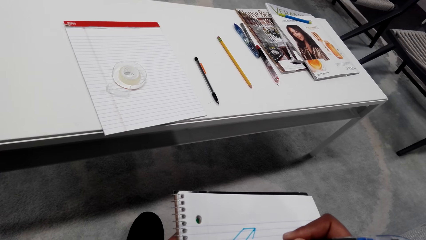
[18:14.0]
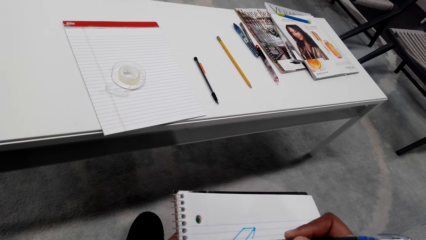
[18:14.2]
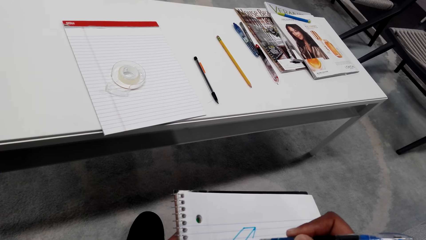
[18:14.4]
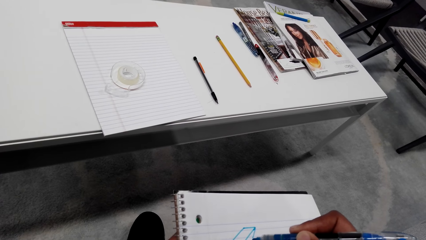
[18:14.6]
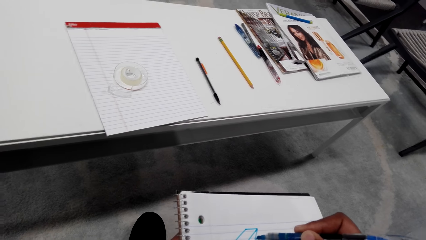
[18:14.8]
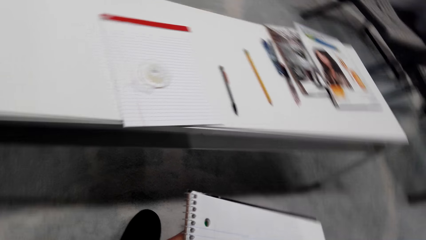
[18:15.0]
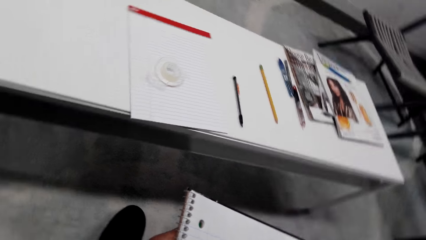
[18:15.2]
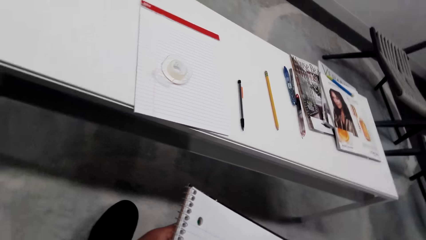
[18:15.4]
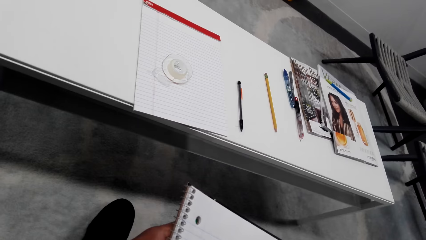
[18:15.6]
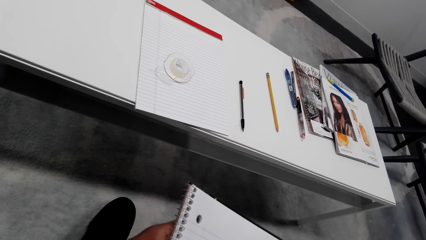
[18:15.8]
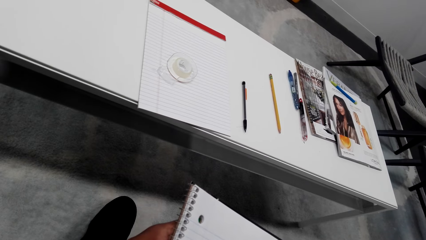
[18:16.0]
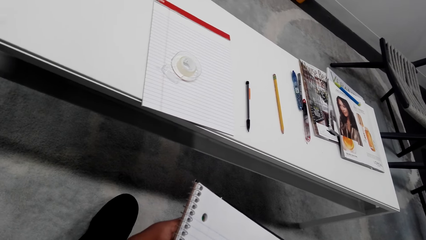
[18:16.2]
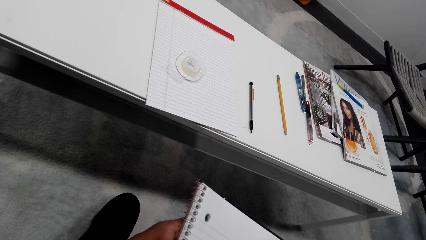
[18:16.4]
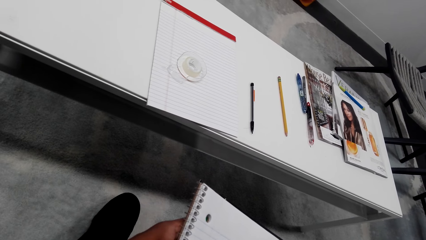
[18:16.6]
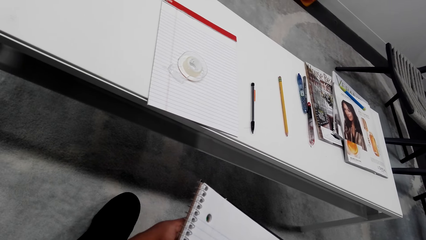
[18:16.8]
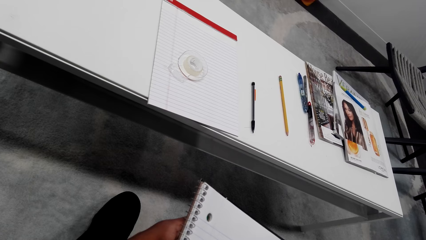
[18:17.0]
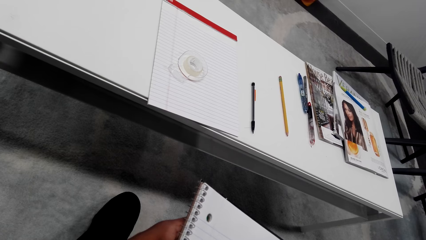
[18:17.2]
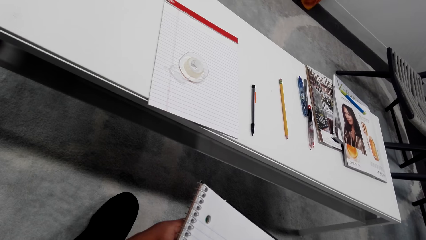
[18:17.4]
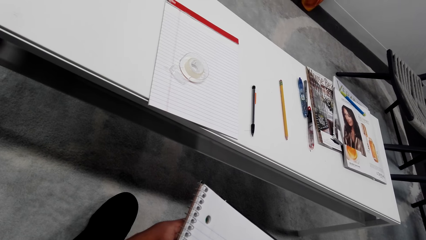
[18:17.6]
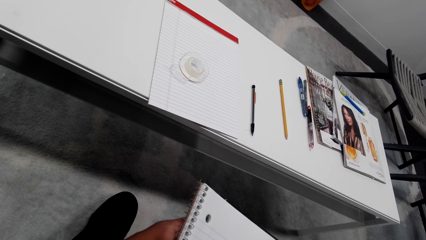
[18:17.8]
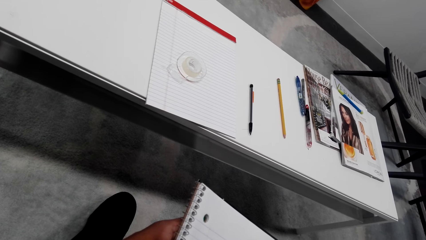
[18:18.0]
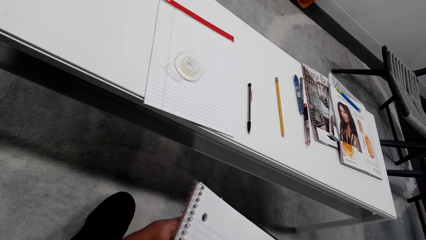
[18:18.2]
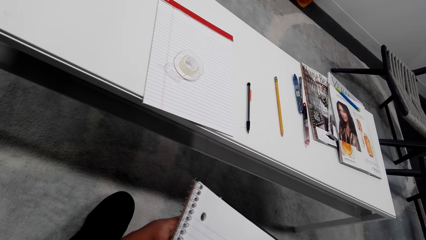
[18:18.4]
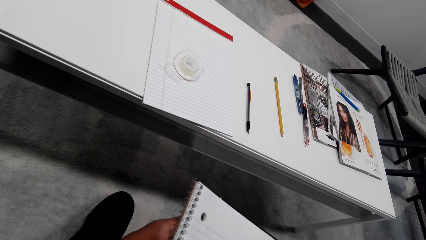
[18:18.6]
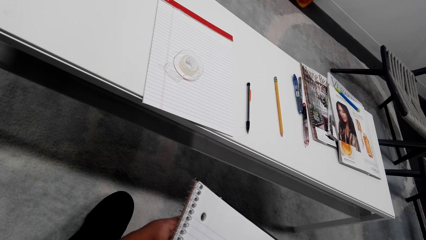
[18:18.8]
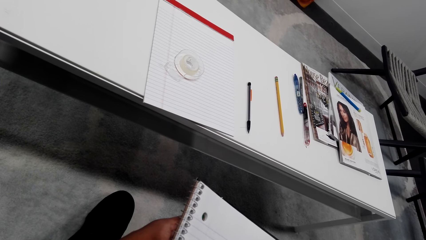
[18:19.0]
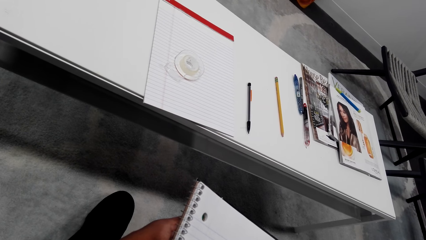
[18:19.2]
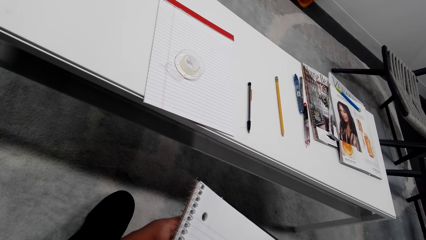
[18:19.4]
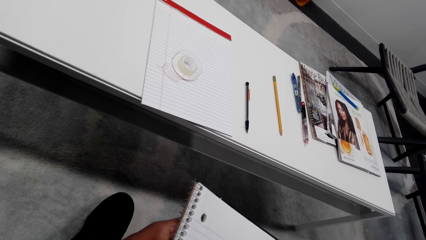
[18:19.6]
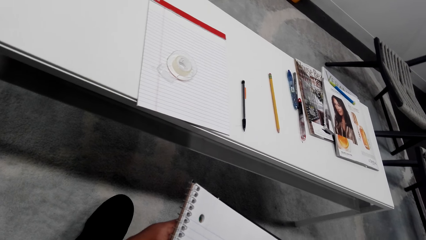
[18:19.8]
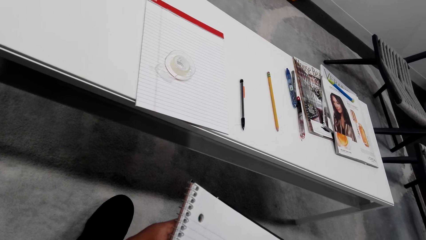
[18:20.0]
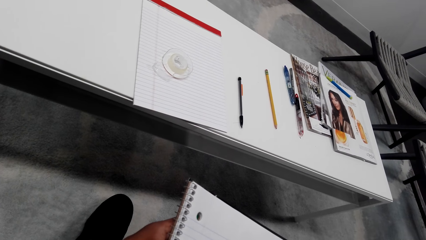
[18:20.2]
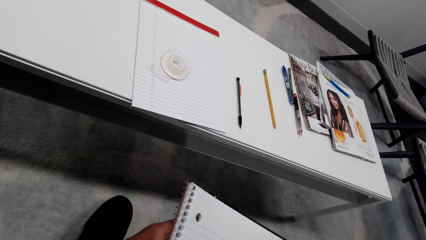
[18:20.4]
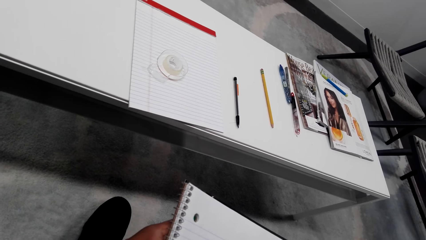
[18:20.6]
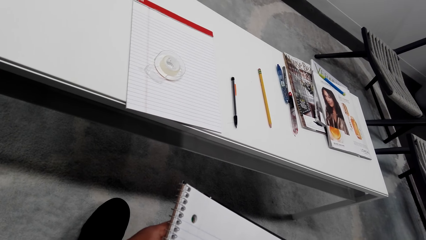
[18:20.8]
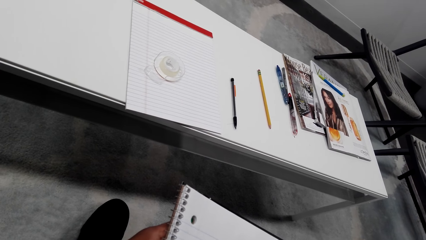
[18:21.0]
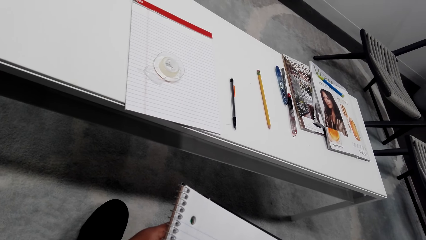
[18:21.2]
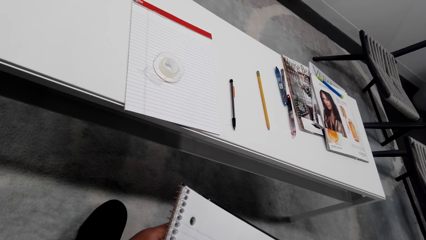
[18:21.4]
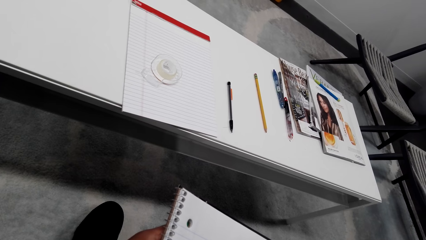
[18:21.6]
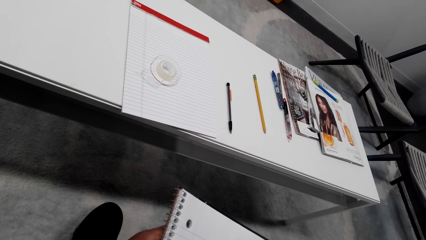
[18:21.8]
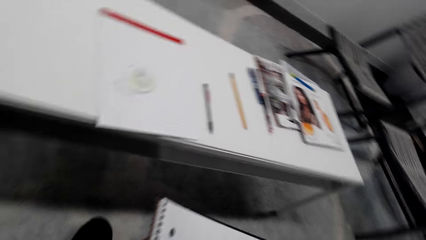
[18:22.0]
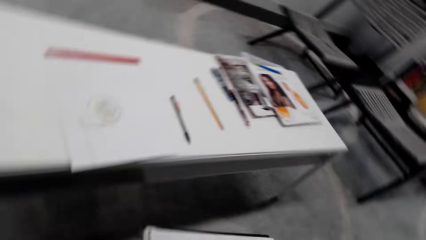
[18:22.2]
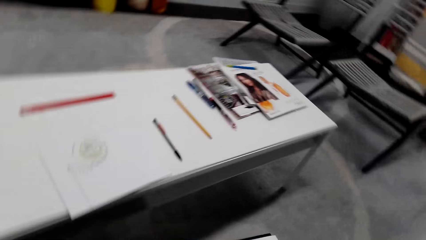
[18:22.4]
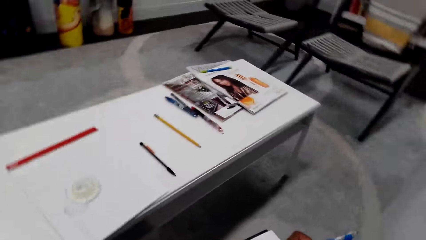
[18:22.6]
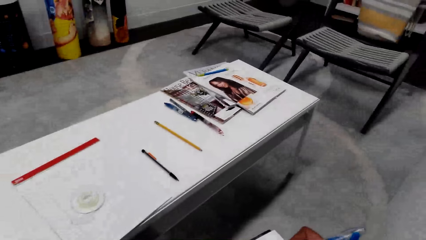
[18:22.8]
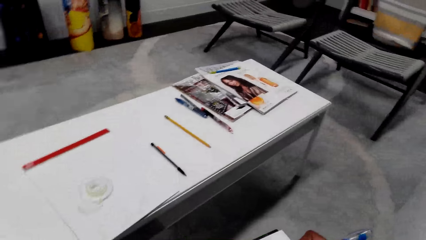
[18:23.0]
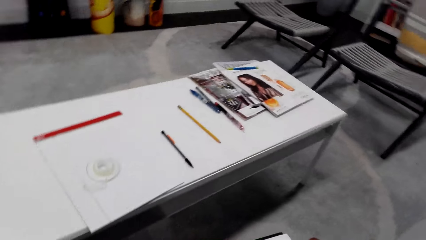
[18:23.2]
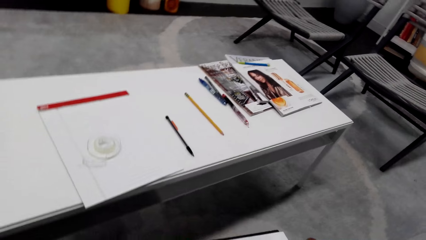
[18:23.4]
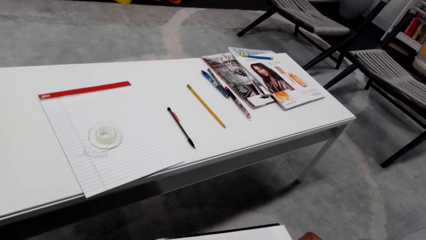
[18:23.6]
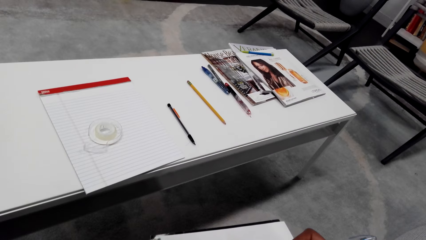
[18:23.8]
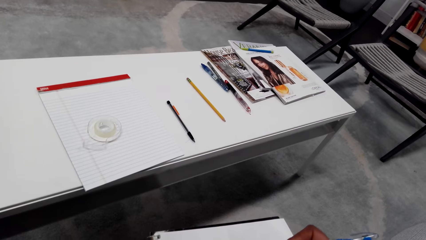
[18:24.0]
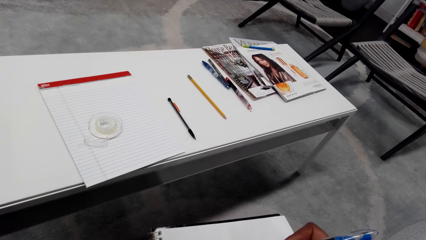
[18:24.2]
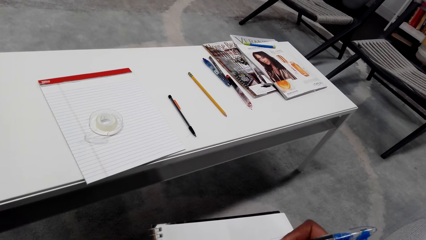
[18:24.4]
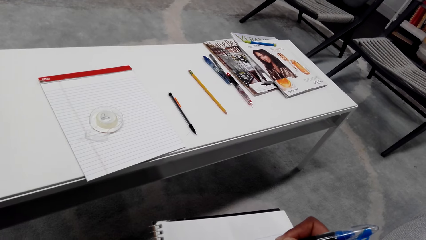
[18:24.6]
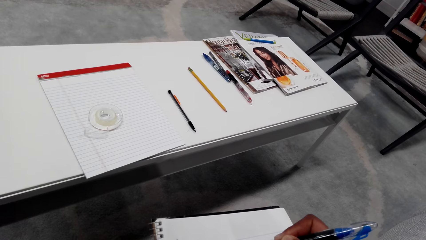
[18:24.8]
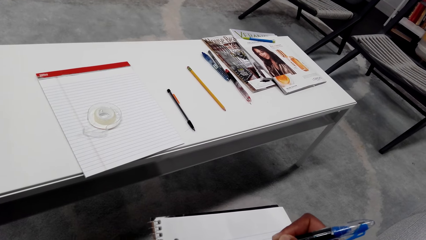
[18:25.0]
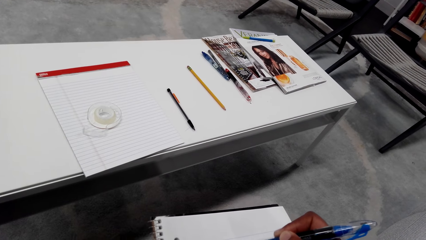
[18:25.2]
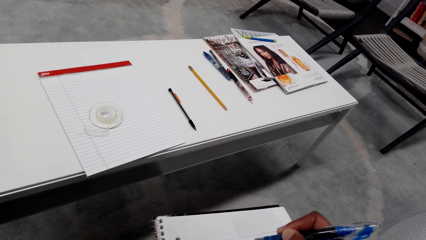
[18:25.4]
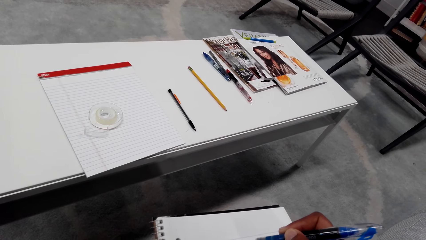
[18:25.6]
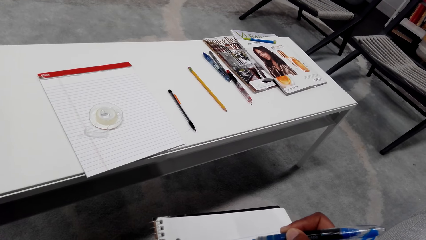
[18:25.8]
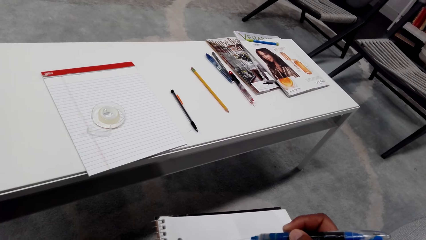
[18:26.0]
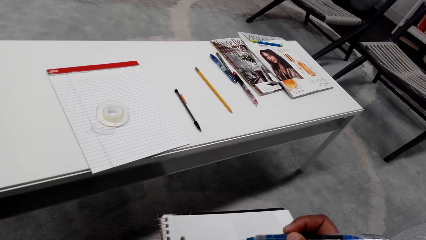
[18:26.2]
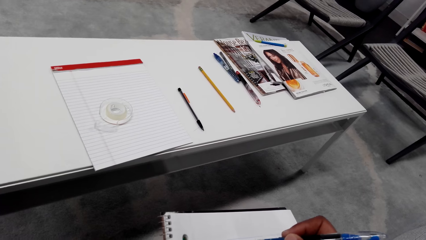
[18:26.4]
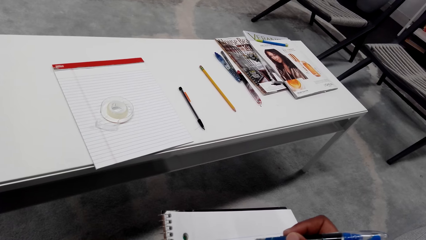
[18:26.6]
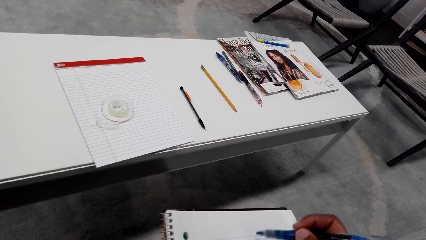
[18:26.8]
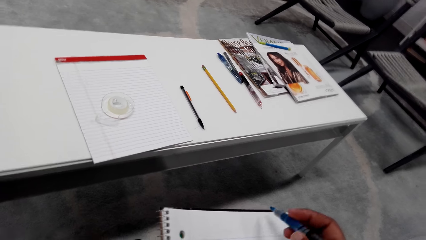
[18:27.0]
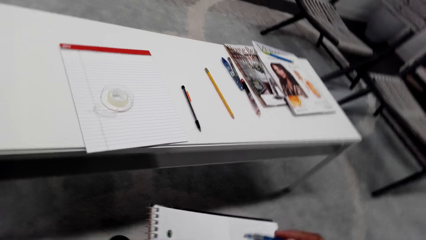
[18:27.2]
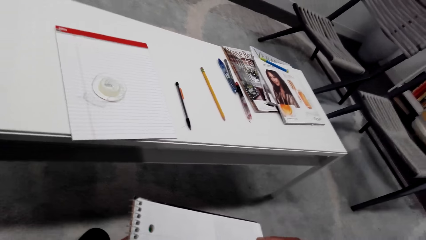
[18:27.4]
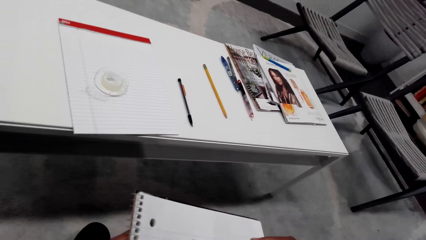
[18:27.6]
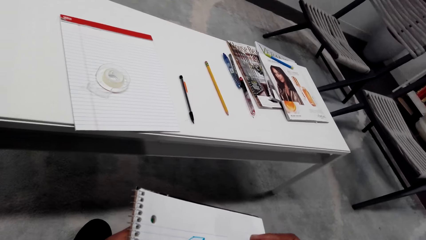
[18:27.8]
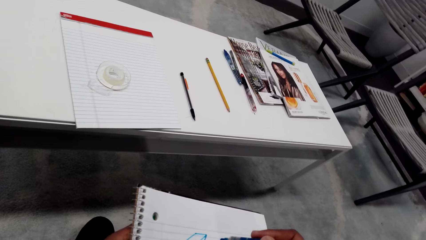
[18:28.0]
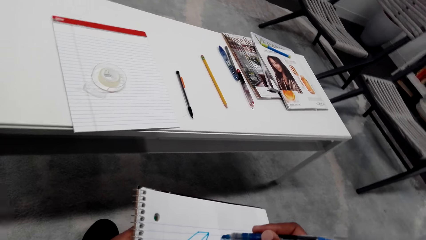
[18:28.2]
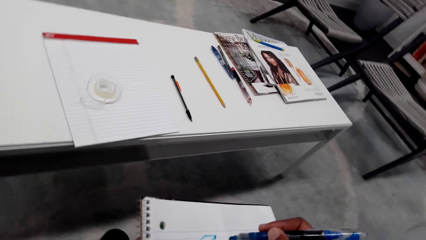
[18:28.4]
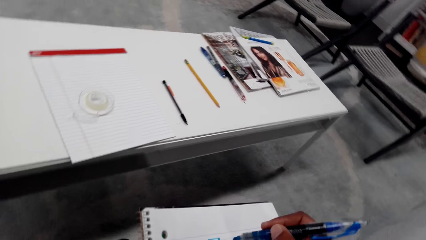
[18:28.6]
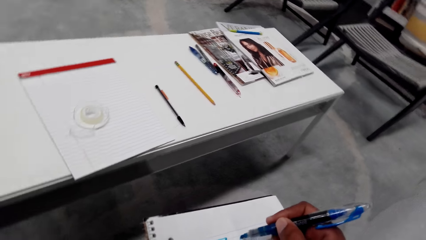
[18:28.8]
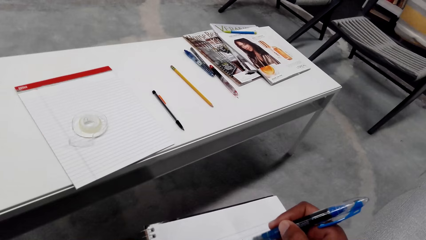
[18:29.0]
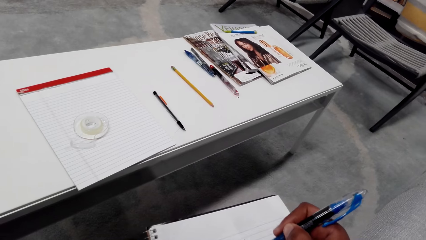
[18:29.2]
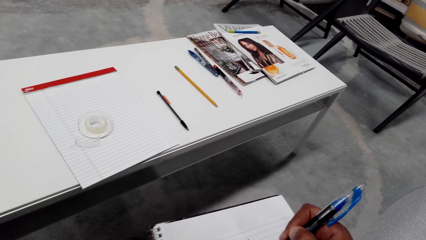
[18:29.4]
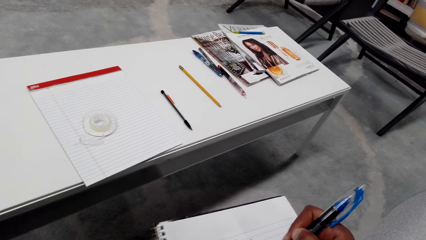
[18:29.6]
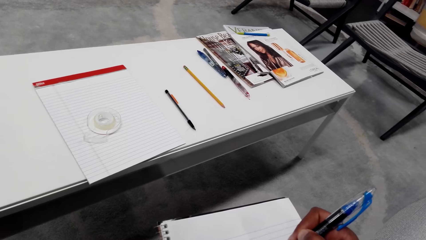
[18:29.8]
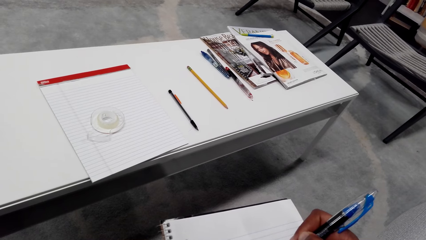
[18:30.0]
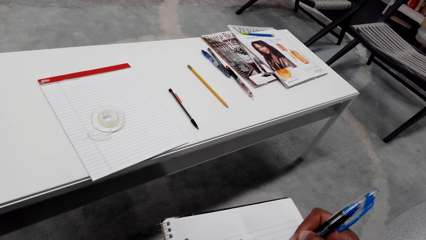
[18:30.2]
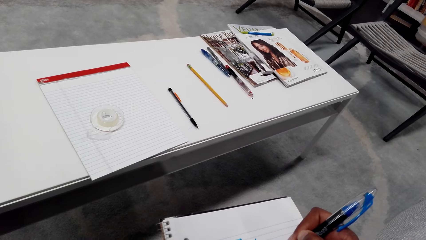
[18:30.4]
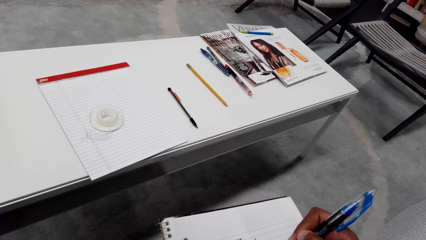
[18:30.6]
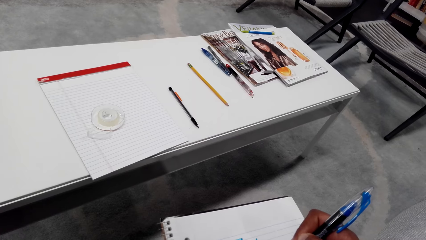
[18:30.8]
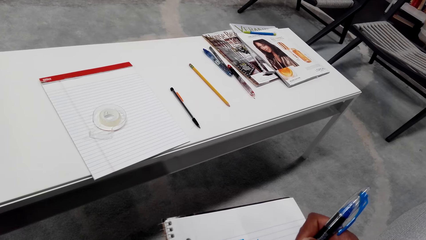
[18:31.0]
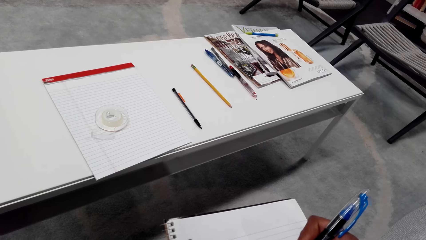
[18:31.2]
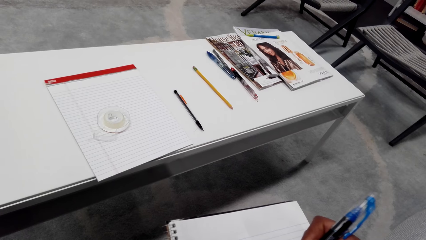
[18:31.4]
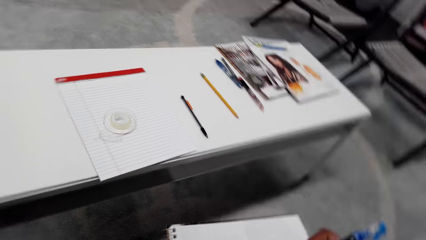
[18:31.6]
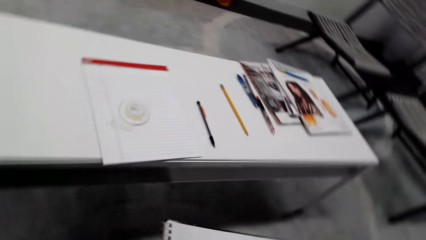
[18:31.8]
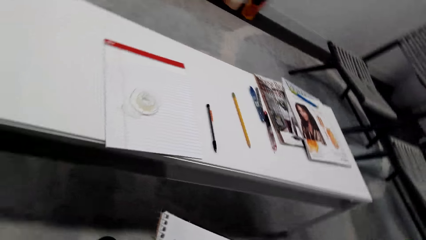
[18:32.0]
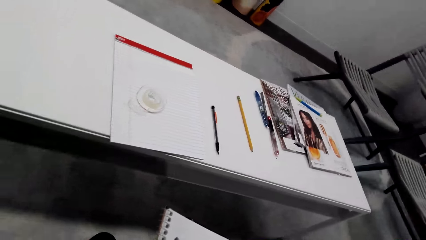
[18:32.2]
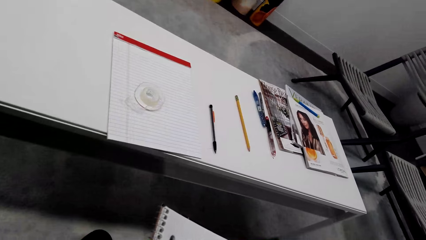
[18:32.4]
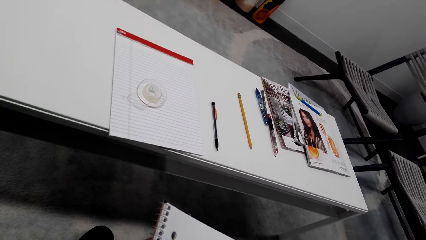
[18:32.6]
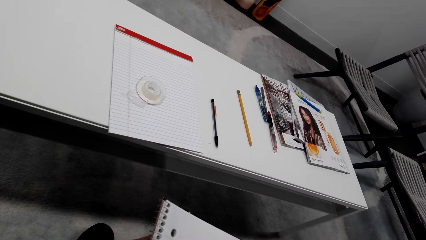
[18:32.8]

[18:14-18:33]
The camera wearer looks at the book. They look around, draw on the book with a drawing pen, move the drawing pen, look at the book, and draw on the book with the drawing pen.
